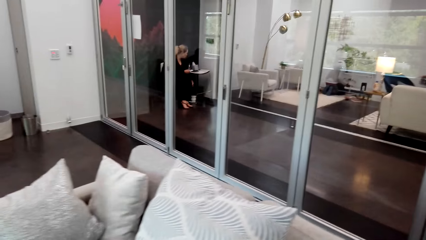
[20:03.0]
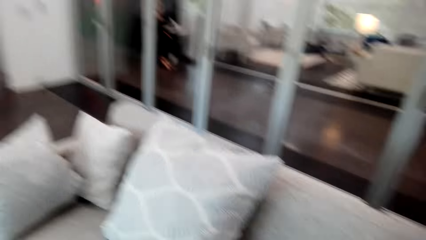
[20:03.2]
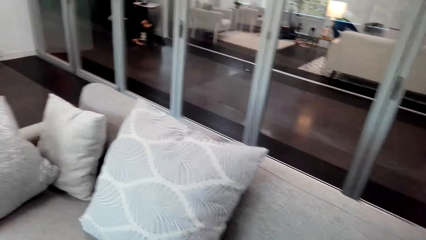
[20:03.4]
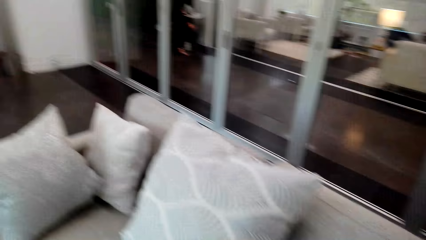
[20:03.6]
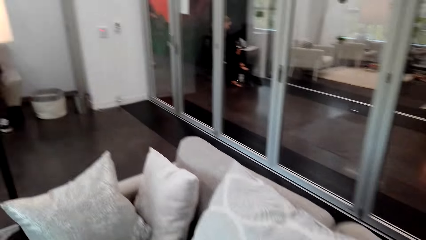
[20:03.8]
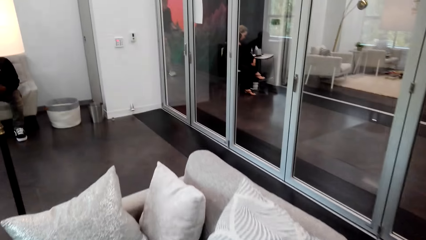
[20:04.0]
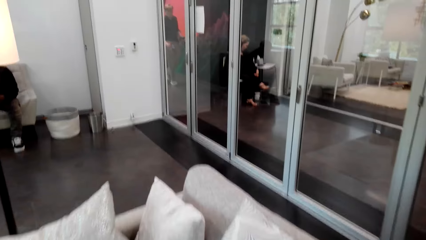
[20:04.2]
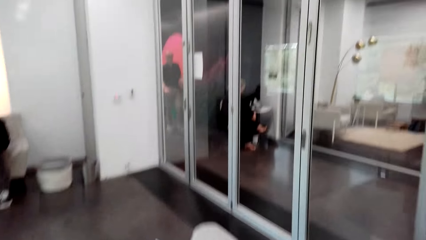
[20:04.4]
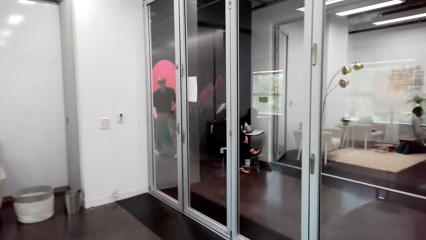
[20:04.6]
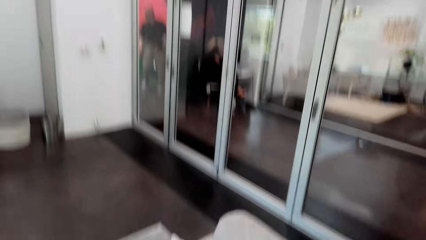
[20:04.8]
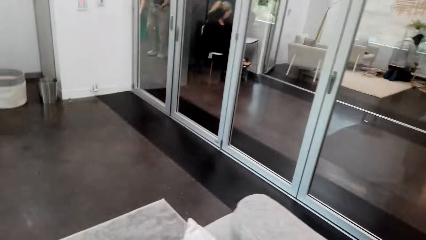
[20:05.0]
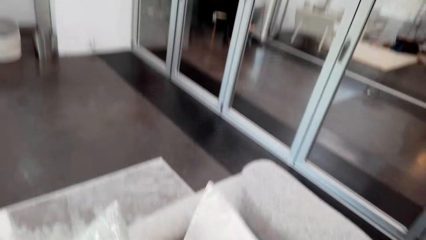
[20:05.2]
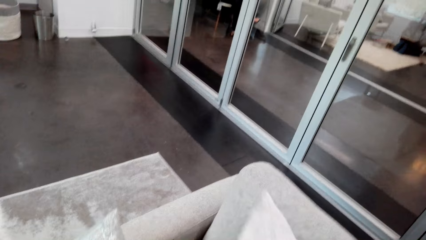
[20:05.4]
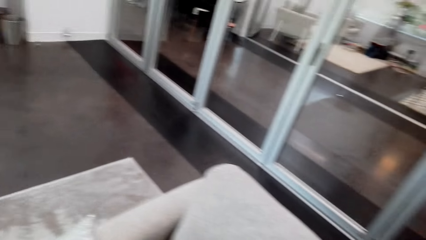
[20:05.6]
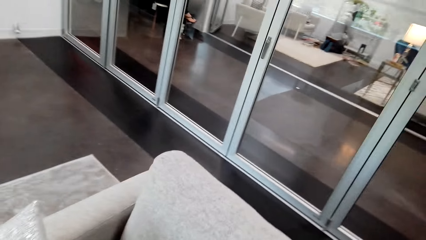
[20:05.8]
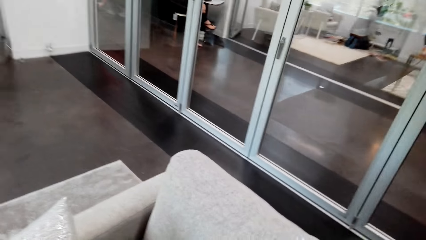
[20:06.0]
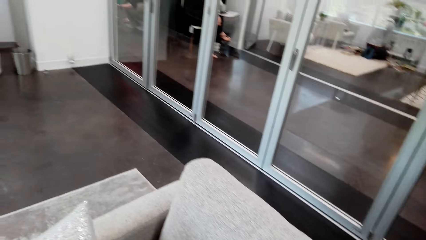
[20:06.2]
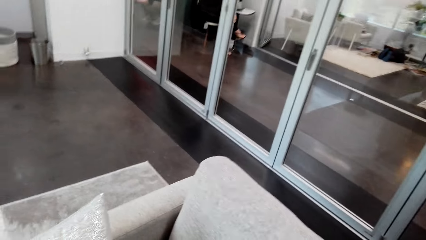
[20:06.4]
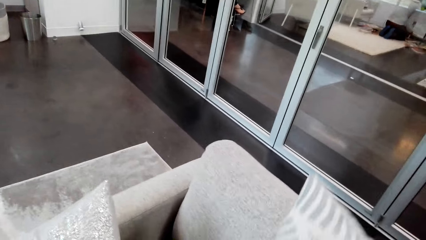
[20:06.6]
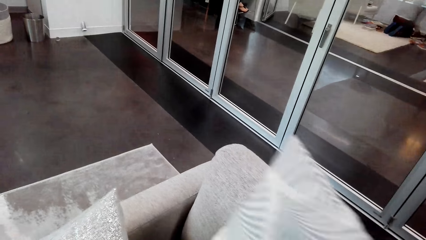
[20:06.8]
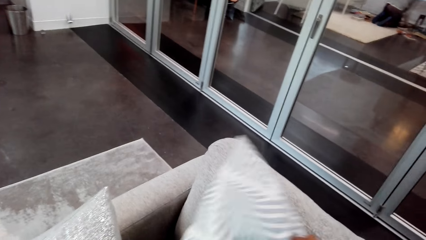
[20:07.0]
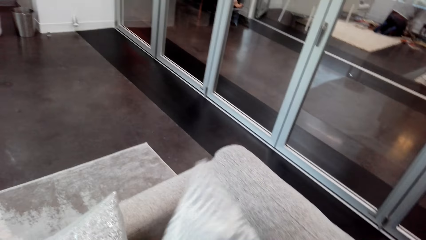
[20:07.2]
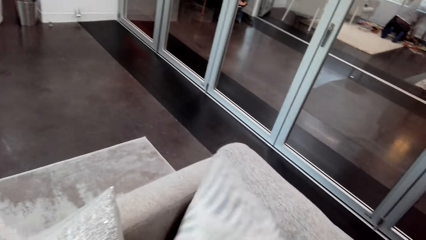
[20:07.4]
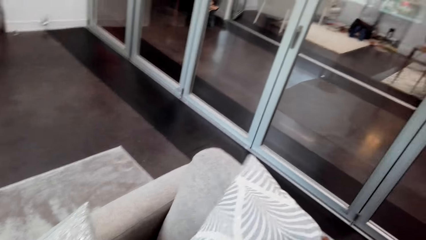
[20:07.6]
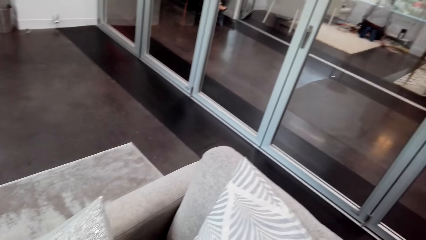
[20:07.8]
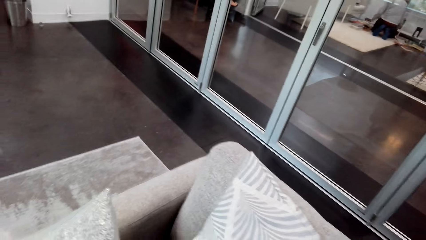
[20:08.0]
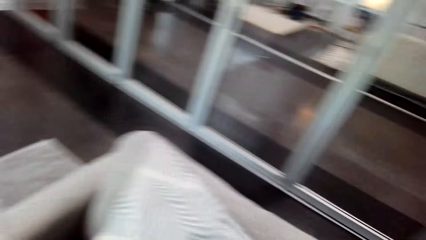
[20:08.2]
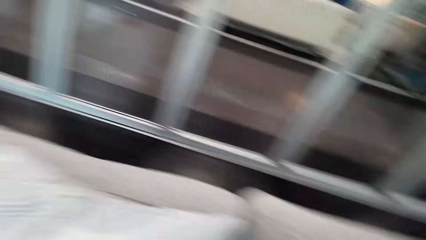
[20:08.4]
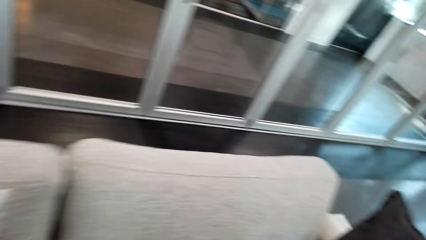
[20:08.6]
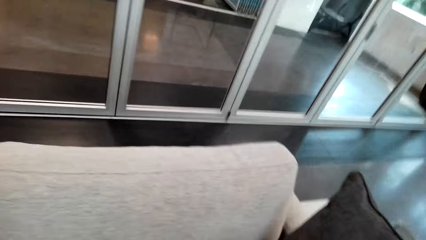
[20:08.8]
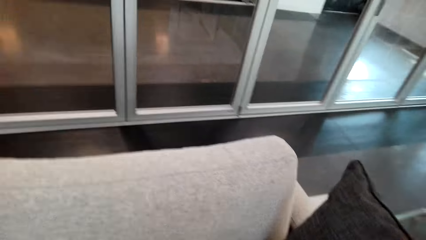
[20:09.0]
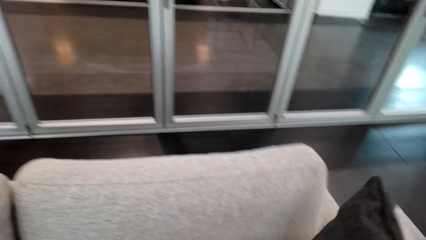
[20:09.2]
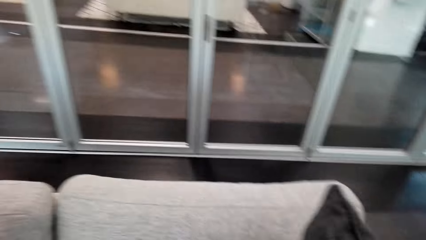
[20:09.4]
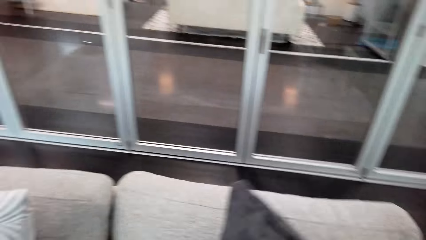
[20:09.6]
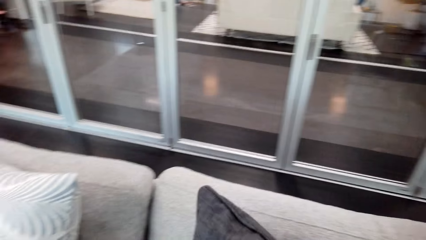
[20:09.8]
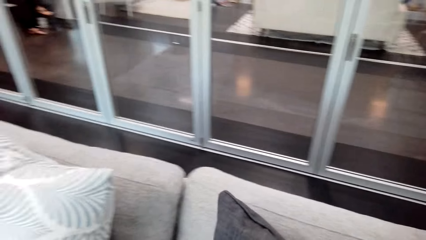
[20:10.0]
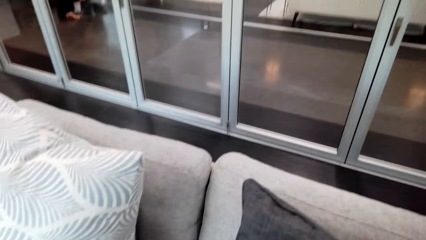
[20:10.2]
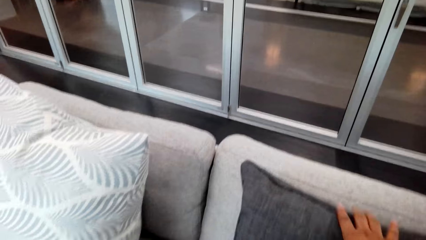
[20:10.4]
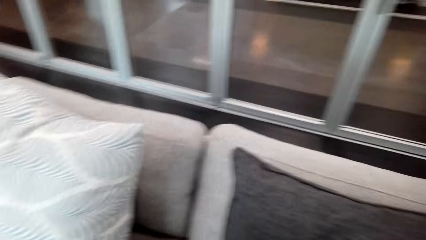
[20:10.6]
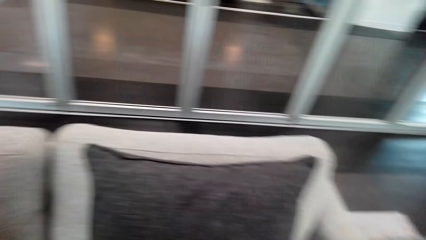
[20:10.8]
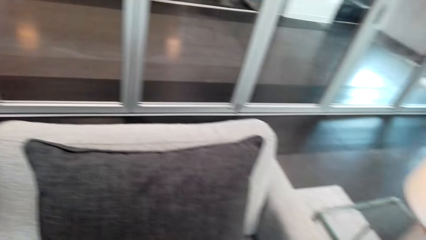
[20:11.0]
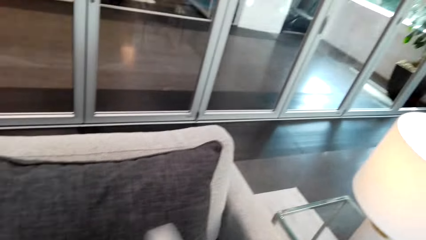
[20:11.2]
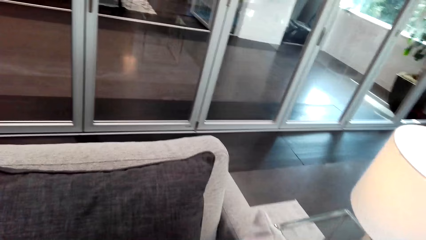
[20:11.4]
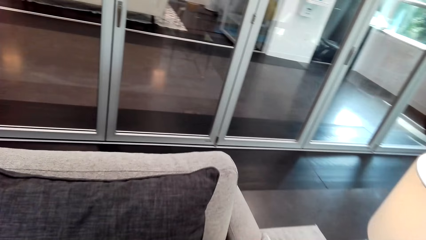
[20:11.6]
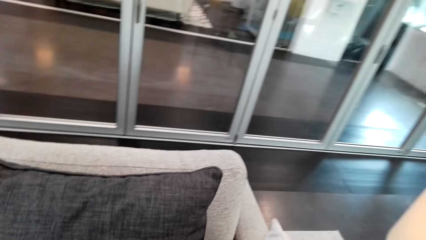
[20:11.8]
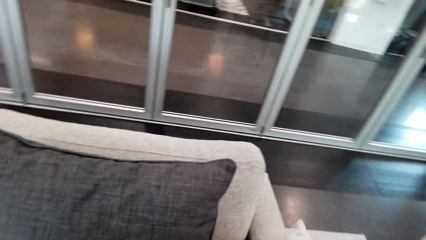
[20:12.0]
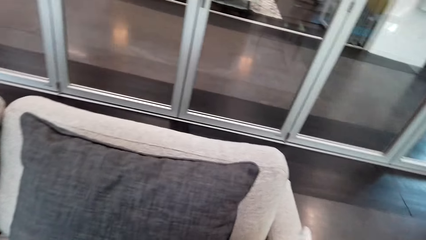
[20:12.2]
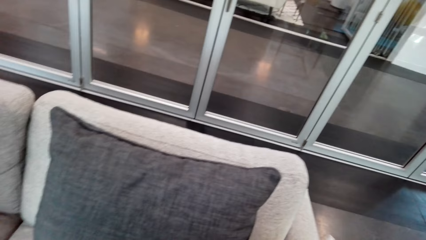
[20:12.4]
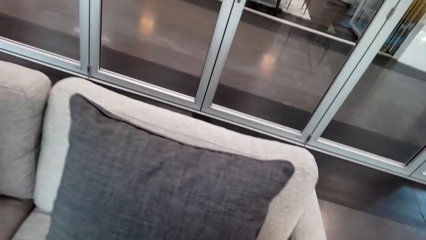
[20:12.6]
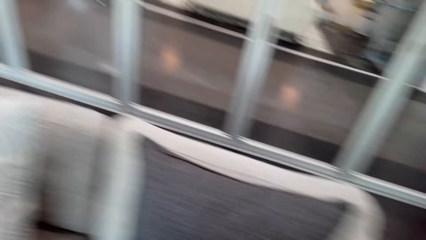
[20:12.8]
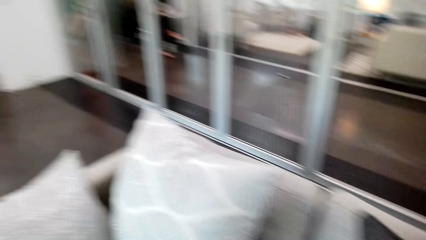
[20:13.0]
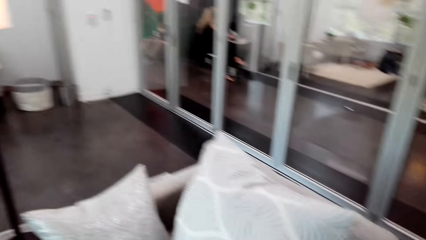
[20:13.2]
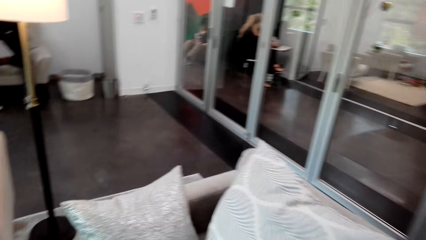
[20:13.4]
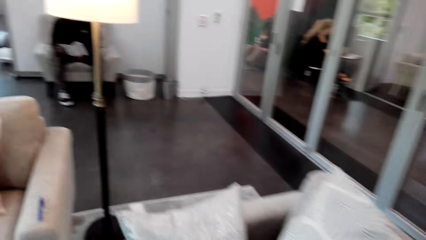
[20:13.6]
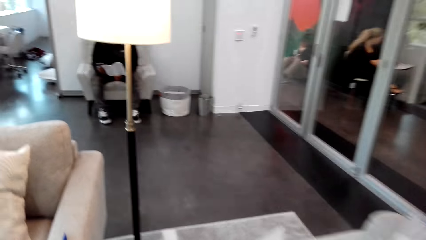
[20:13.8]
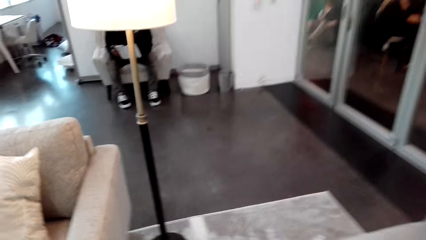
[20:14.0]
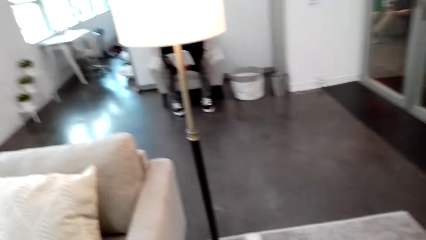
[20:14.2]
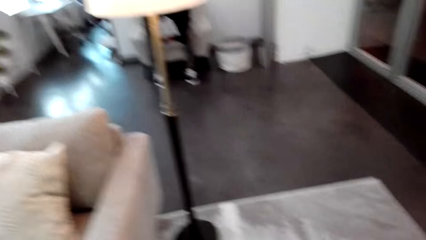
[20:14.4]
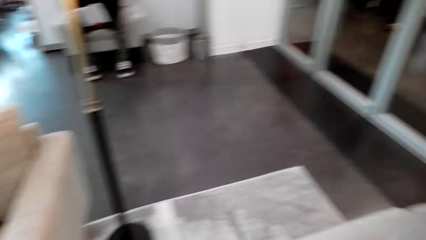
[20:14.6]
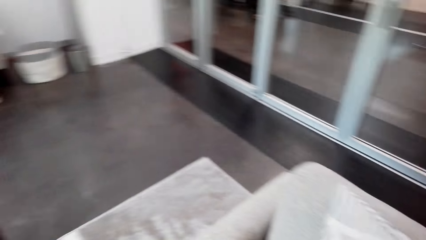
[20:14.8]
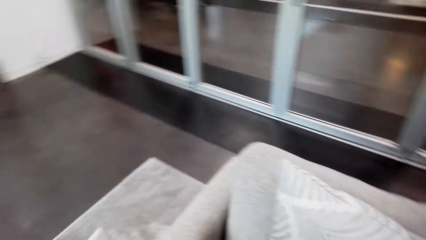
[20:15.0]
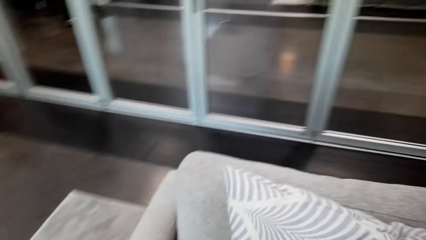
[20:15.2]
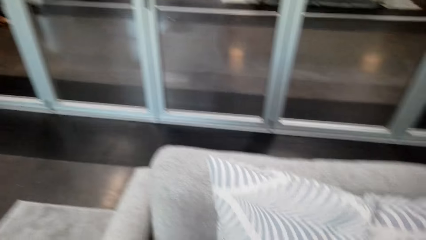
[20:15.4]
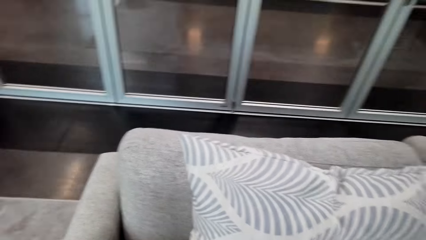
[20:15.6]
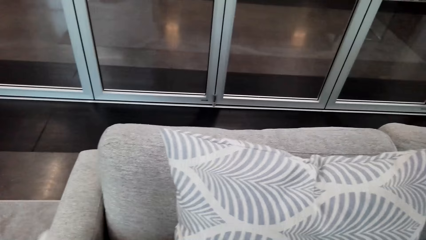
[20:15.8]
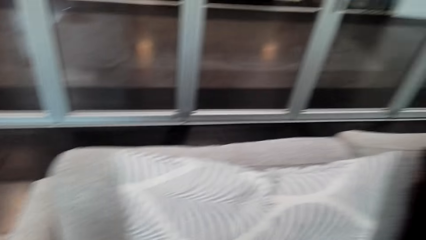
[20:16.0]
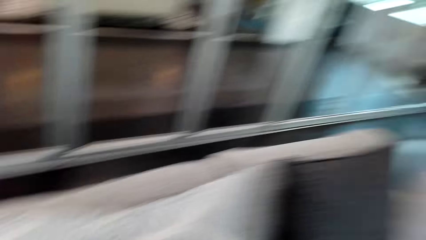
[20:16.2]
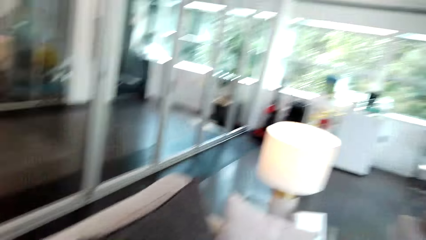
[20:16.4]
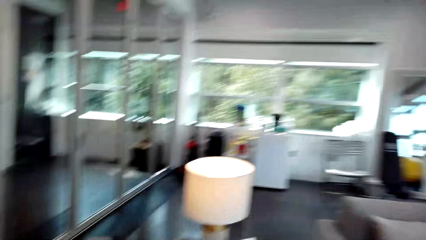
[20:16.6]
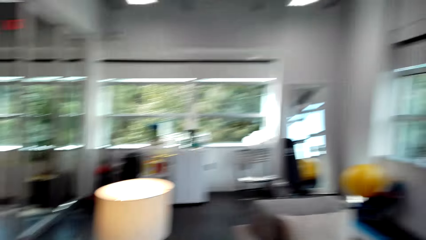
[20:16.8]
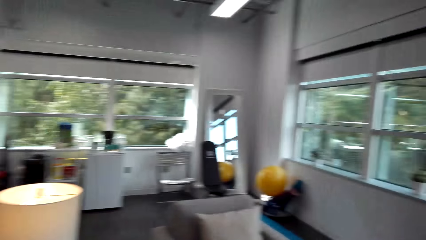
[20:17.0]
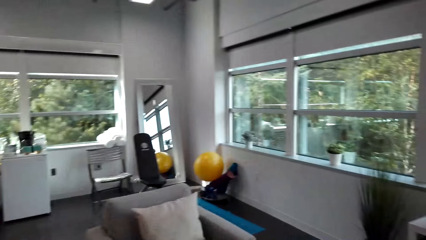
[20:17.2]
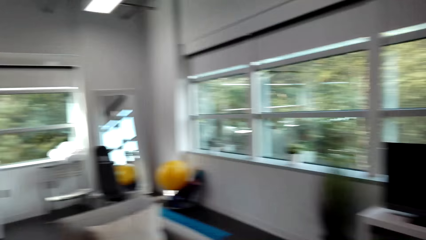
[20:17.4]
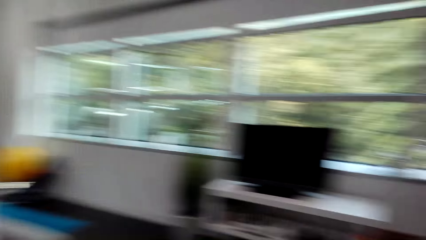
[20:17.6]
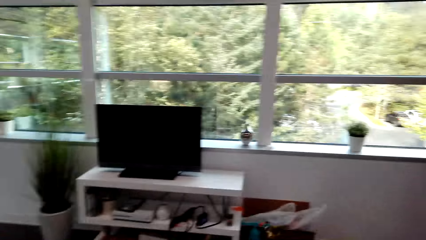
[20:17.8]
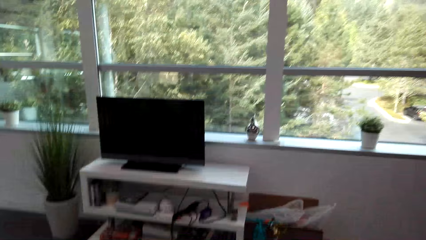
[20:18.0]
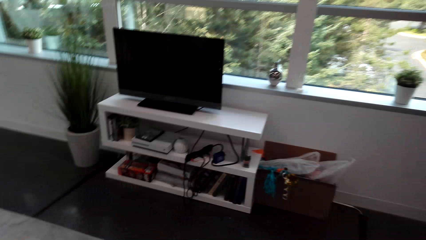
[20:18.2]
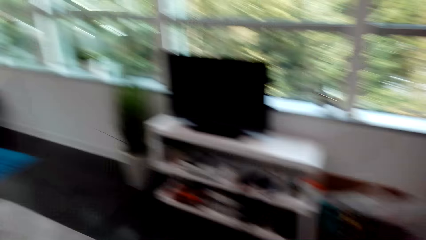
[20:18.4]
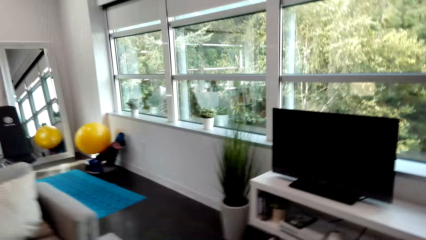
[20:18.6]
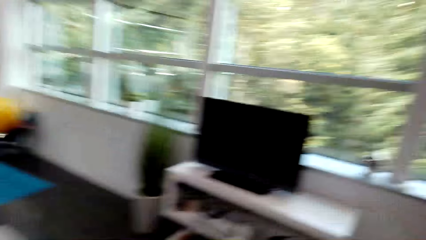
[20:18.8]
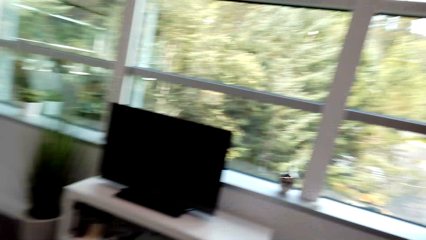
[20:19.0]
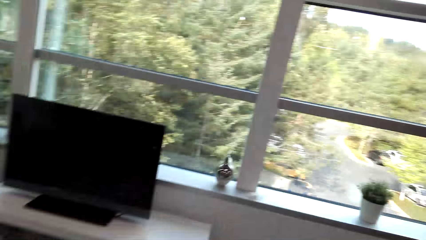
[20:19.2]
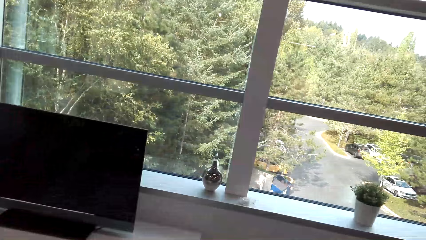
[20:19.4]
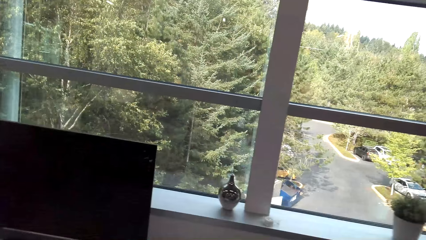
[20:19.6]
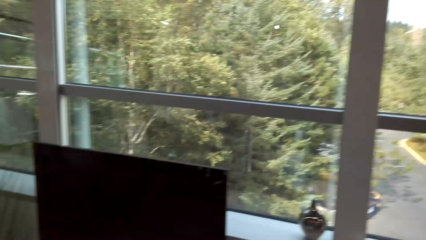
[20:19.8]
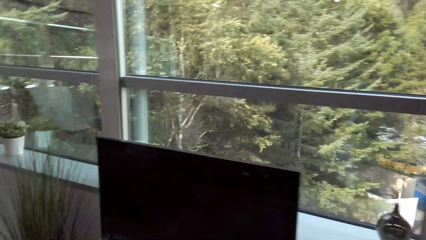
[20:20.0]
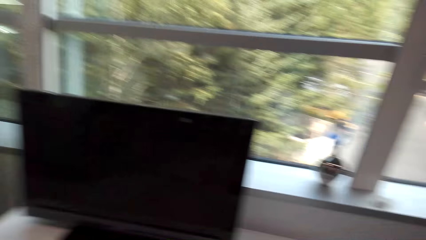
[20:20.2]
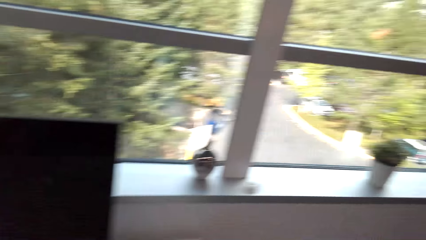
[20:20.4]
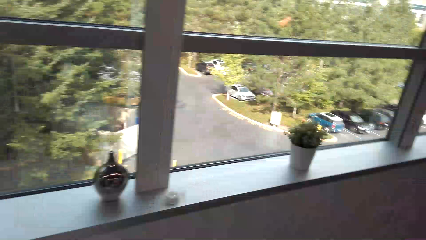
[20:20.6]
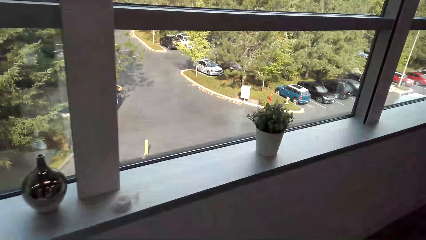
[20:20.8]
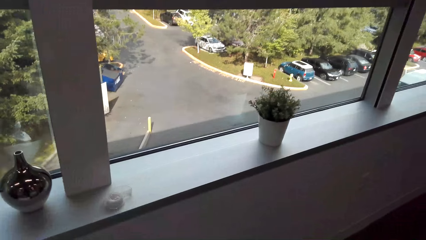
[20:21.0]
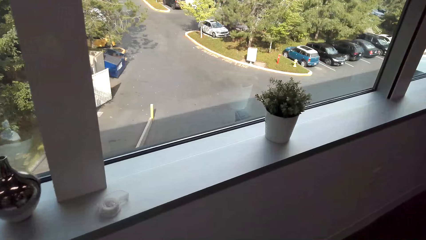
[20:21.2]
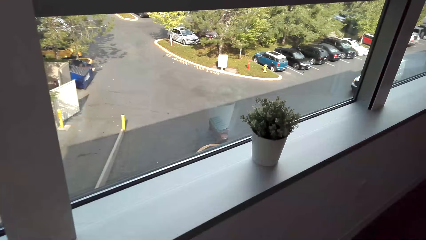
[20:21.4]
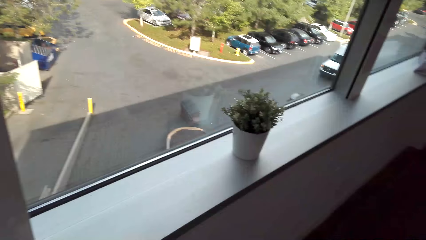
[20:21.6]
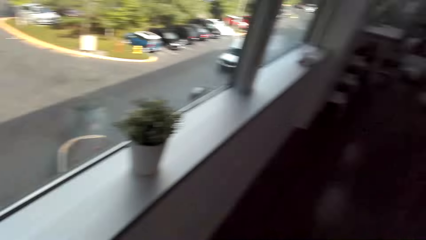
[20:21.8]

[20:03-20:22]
The camera wearer adjusts a throw pillow on a couch. They adjust the pillows into the seat. They look around. They look around the room. They move around.
